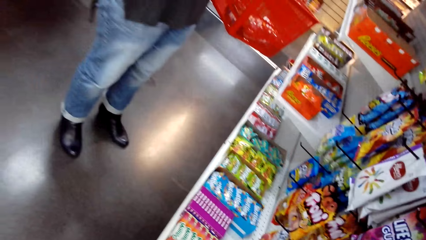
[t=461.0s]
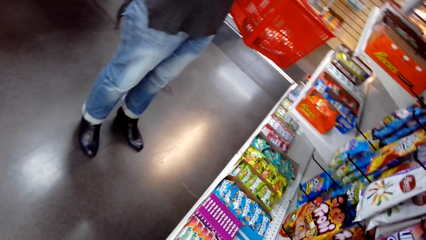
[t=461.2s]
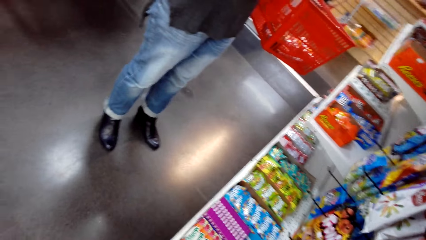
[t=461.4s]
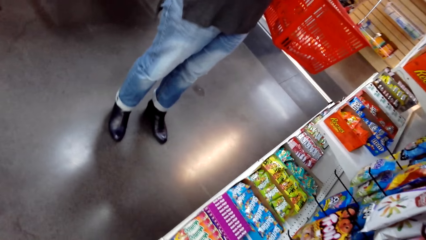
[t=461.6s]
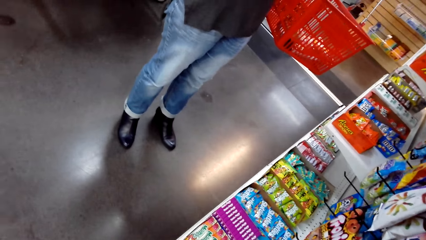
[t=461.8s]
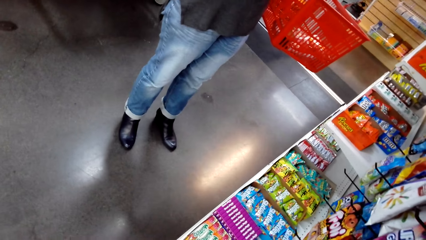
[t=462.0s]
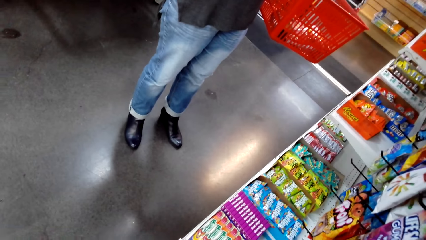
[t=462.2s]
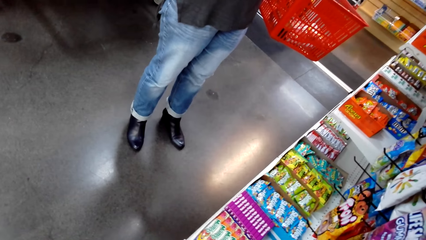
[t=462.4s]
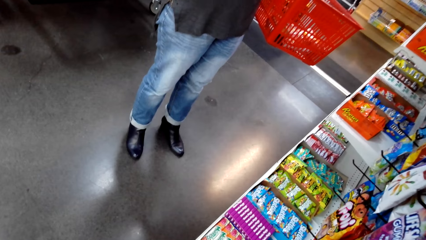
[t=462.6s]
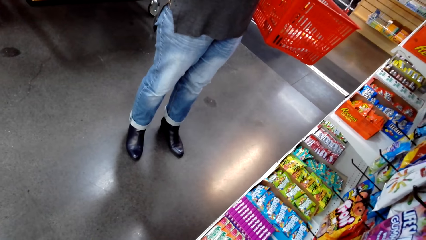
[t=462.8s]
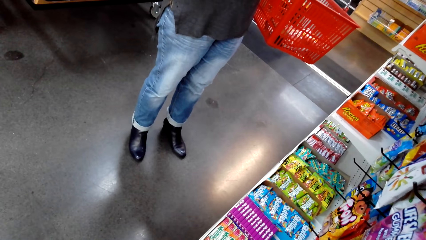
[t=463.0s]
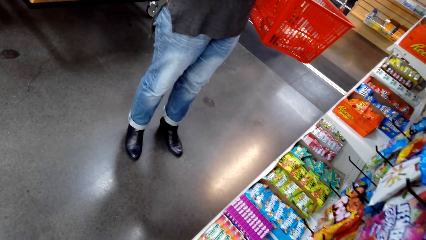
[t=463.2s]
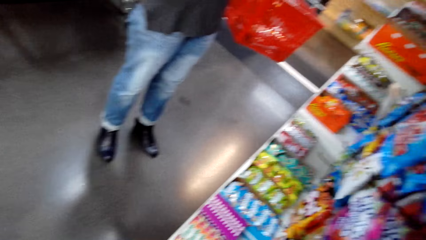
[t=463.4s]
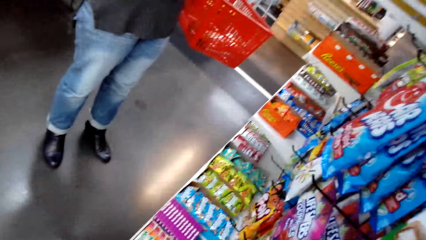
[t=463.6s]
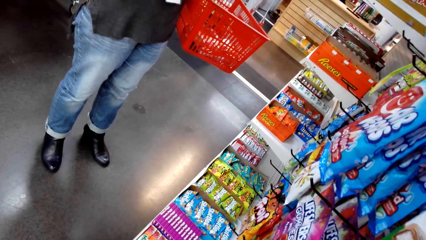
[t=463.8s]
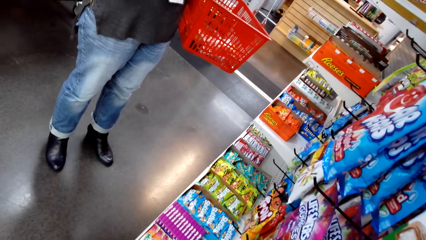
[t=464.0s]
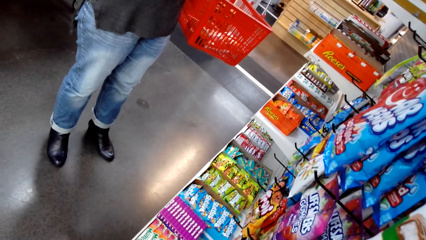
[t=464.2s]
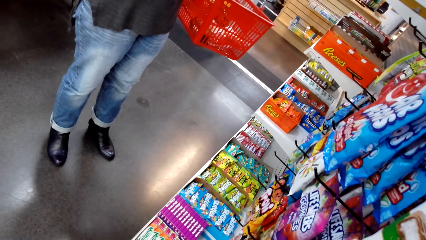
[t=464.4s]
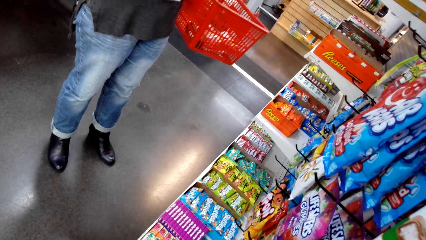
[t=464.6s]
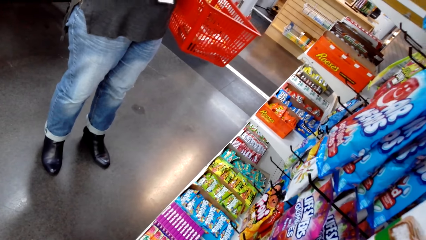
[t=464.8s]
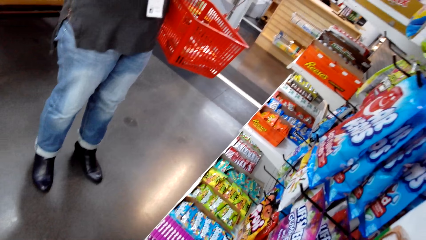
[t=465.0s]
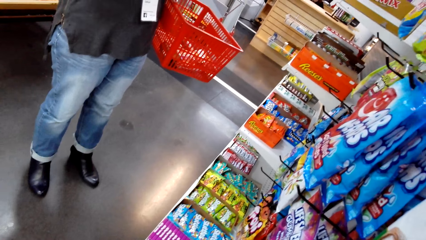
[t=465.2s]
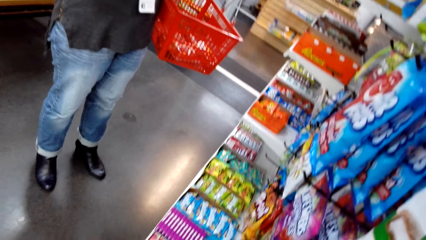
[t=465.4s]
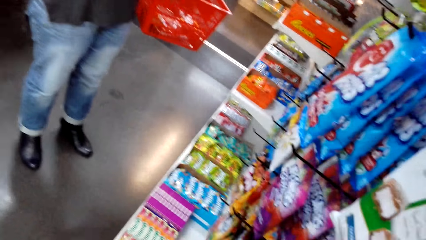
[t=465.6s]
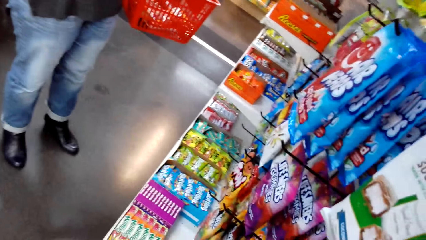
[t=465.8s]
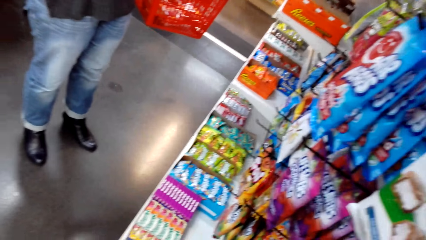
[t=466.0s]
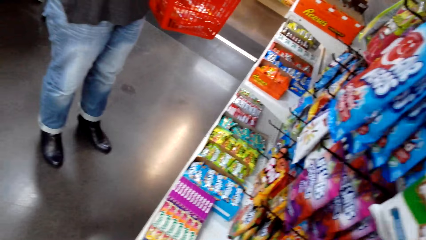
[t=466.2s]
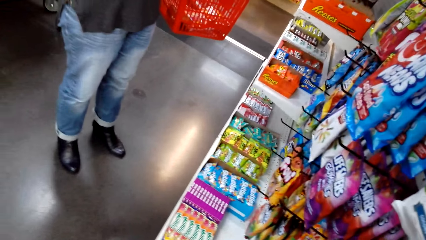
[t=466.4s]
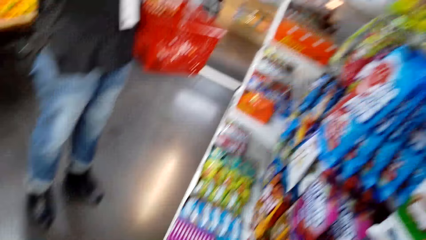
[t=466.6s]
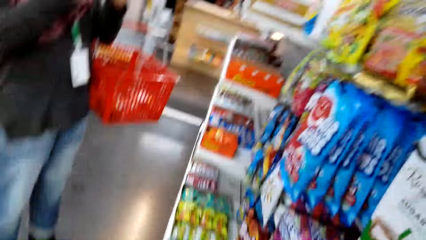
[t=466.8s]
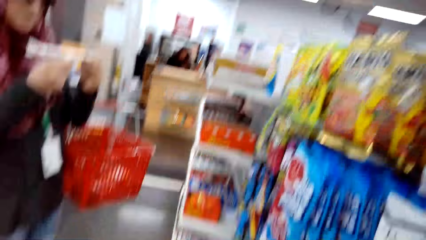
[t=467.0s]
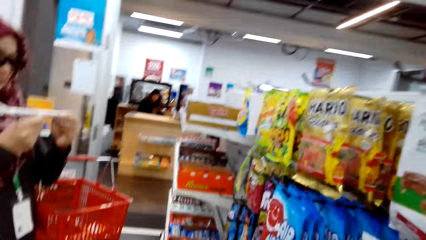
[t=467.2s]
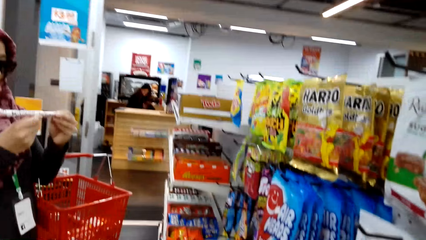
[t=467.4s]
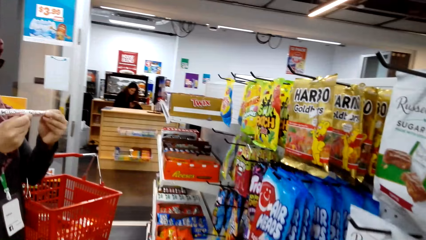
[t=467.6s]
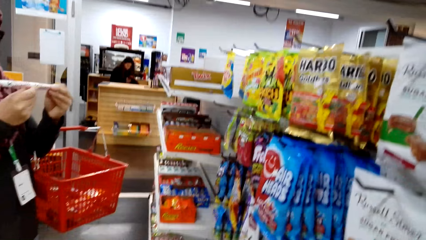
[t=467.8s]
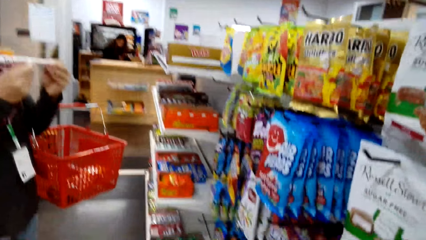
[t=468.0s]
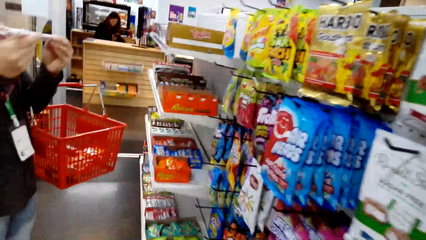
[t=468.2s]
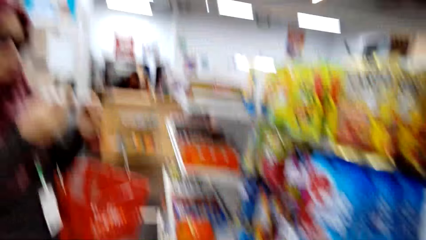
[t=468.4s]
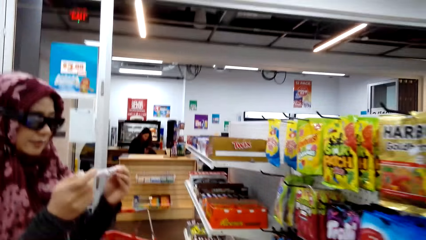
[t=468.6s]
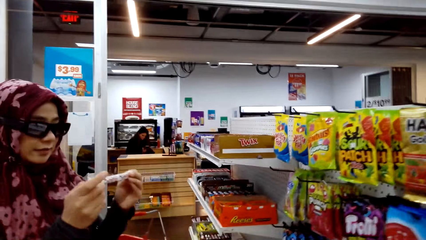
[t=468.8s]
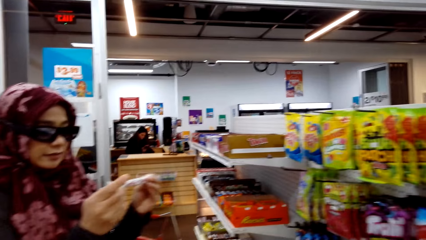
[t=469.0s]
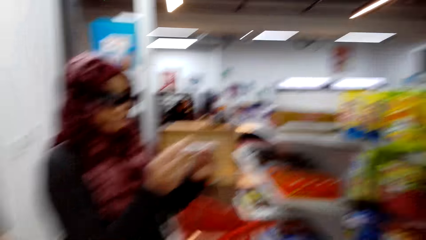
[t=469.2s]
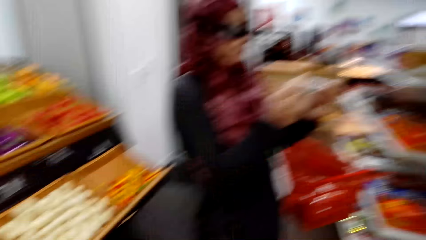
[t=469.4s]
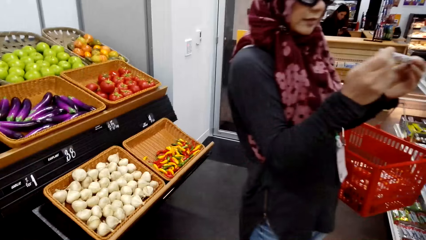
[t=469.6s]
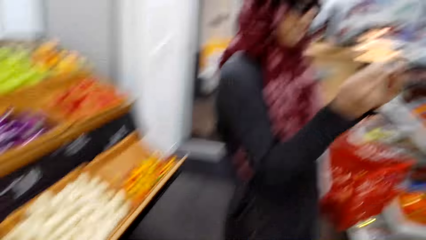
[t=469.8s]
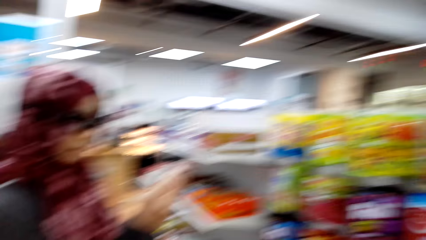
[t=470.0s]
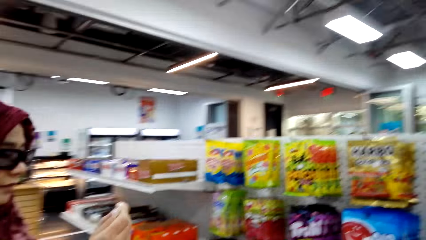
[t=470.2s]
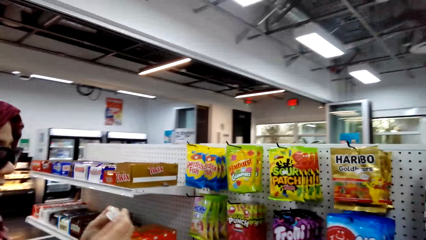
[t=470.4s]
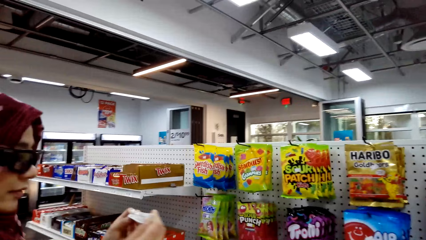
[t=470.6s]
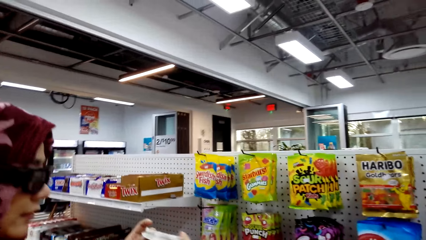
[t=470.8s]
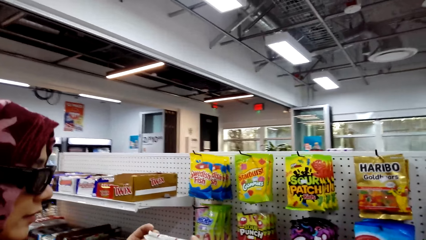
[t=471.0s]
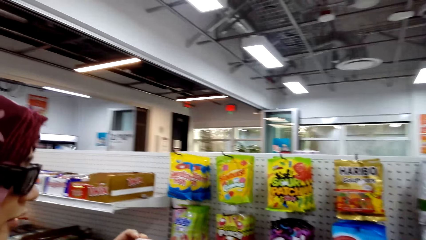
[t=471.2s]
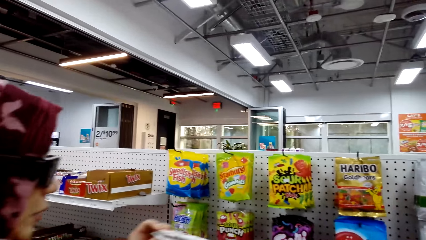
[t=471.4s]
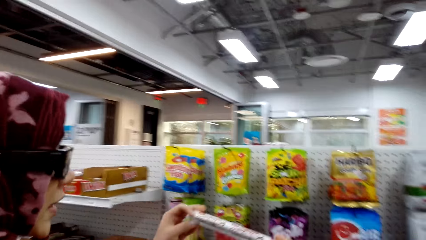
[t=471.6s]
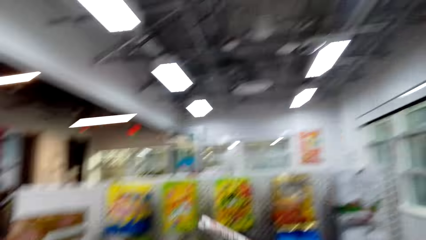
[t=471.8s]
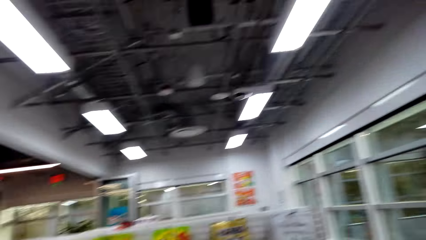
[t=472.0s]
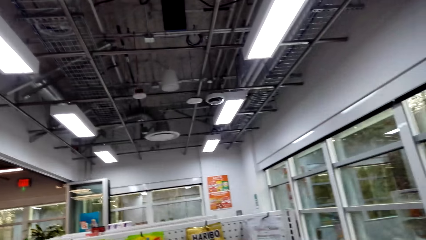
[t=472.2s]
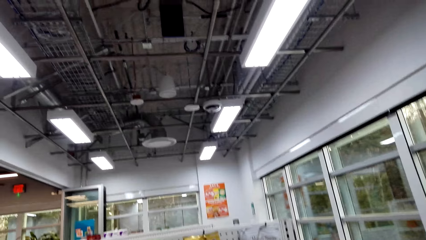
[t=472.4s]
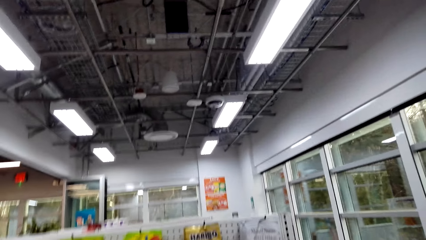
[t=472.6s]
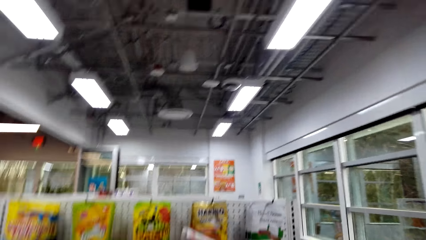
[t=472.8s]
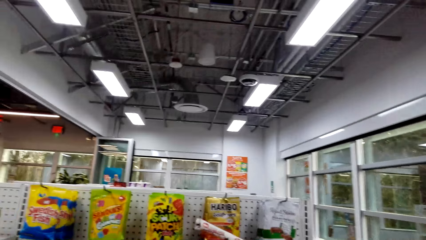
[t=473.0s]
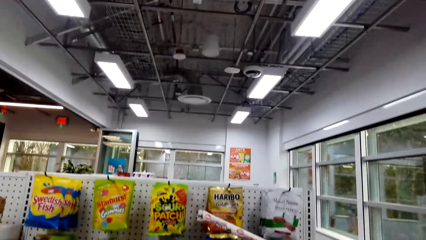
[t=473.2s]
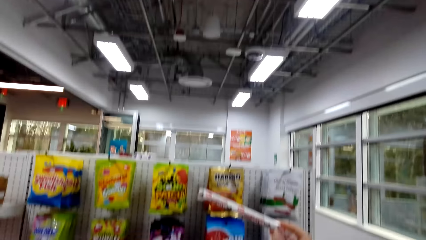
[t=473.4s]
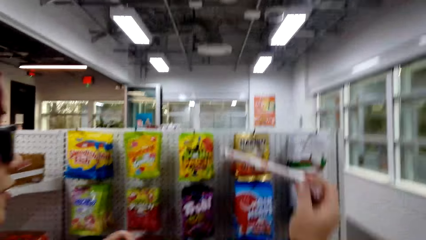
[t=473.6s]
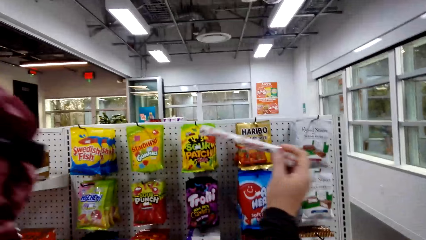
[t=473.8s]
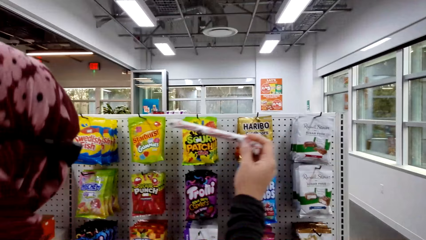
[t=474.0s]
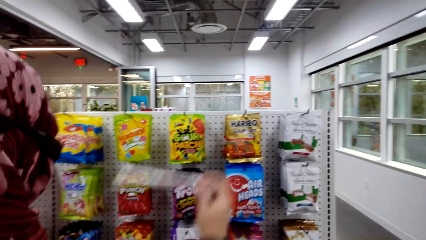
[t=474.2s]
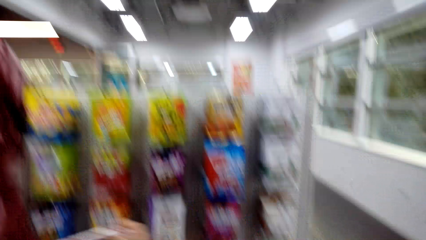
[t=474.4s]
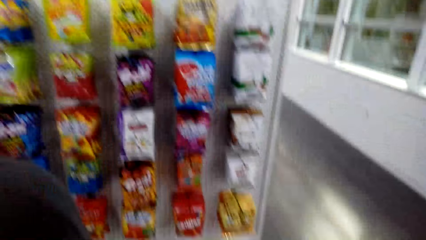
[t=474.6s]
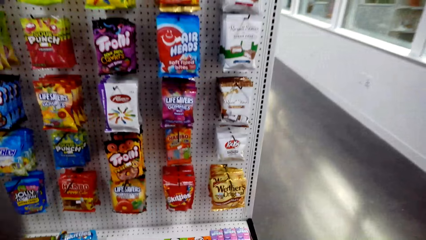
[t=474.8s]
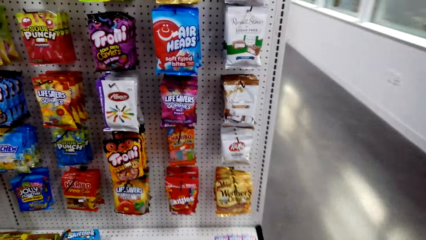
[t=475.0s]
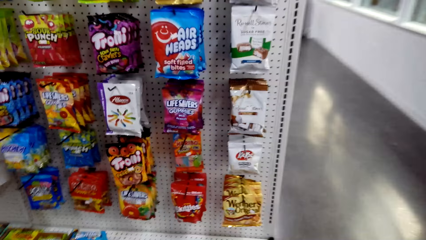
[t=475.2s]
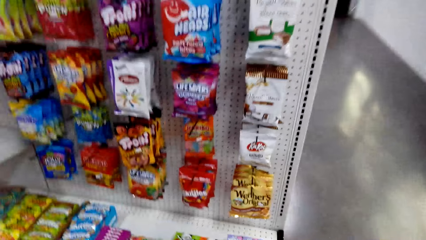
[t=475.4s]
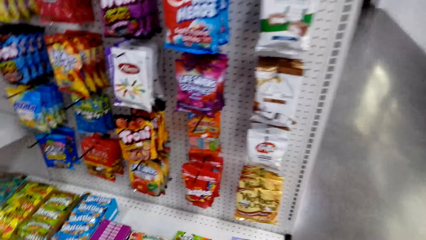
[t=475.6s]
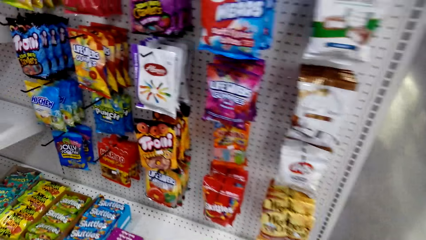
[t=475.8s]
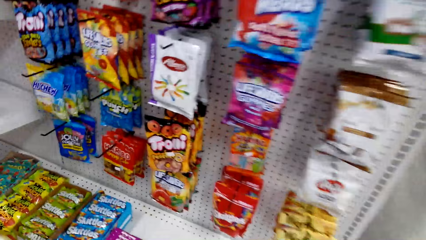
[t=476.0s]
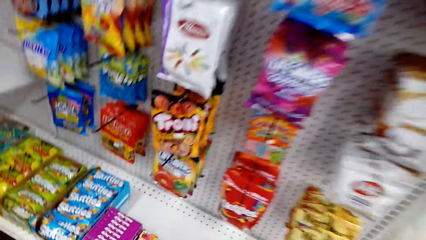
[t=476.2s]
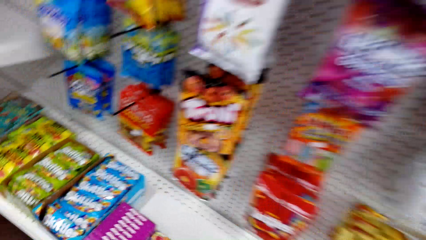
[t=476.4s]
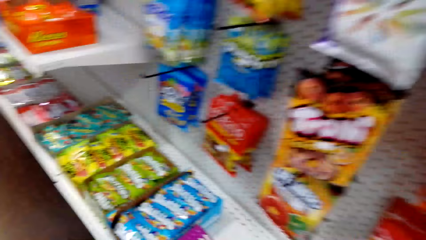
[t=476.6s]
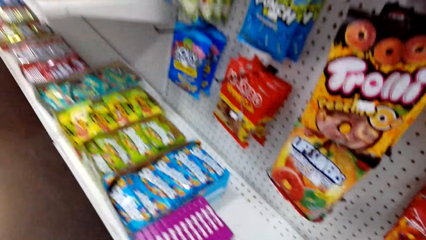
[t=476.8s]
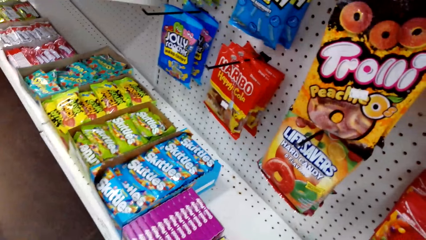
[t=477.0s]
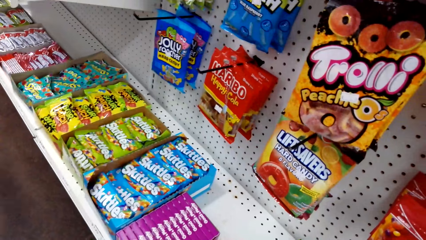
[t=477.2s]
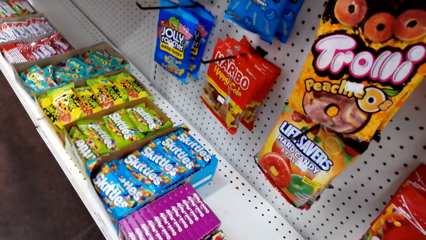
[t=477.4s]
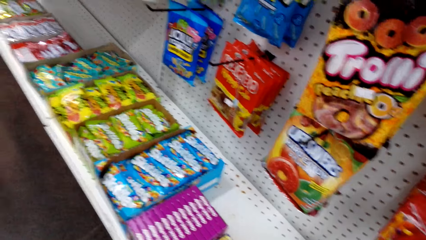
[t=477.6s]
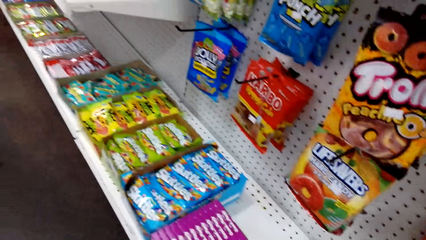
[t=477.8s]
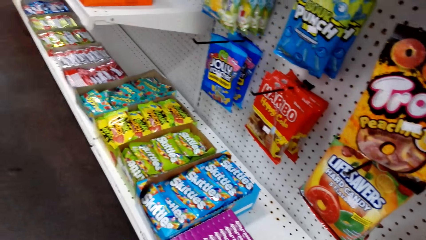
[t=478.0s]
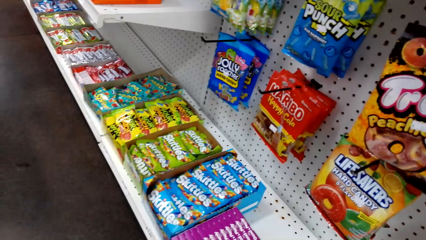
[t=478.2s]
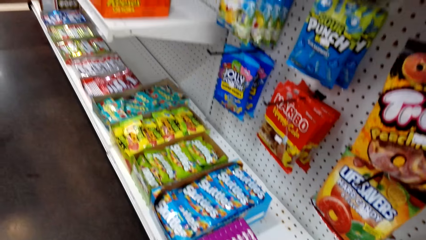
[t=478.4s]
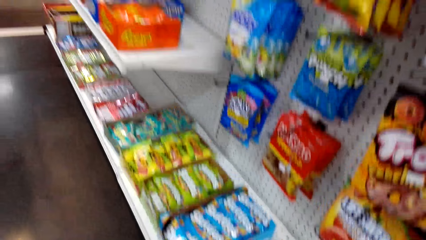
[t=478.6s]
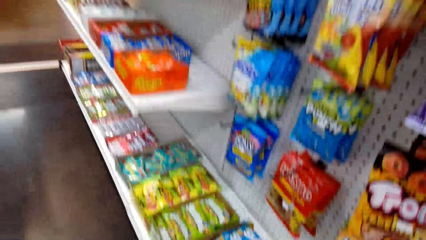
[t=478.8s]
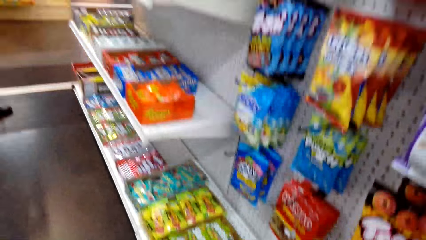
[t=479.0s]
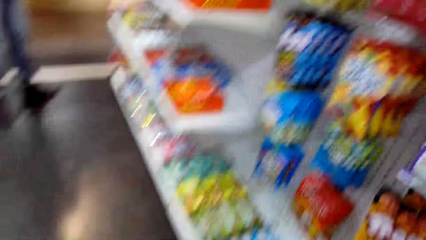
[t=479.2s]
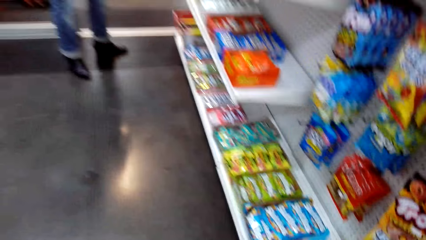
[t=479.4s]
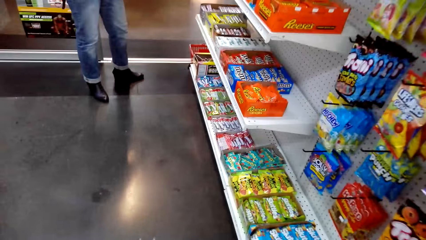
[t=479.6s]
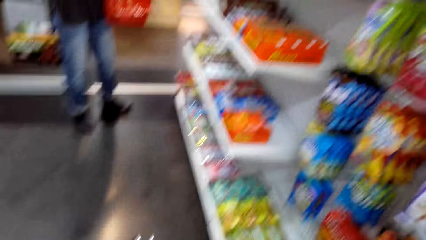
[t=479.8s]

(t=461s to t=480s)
The camera wearer looks around the supermarket. A woman converses with the camera wearer. The camera wearer converses with the woman. The woman looks at something. The camera wearer stares at something. The woman converses with the camera wearer. The camera wearer looks around the supermarket. They stare at the shelf. They look around the supermarket.
